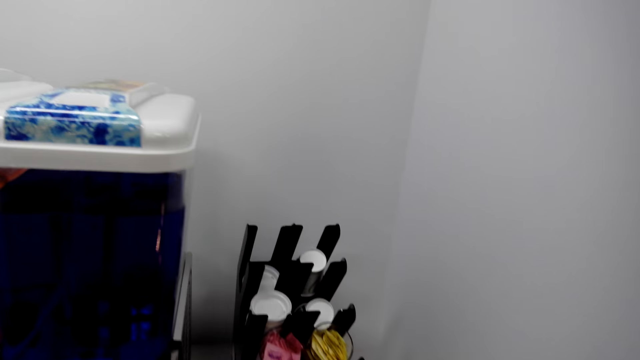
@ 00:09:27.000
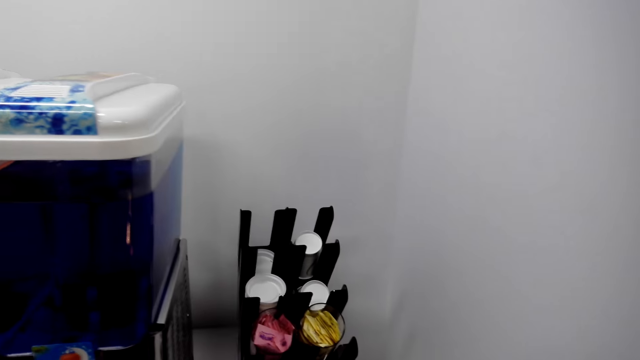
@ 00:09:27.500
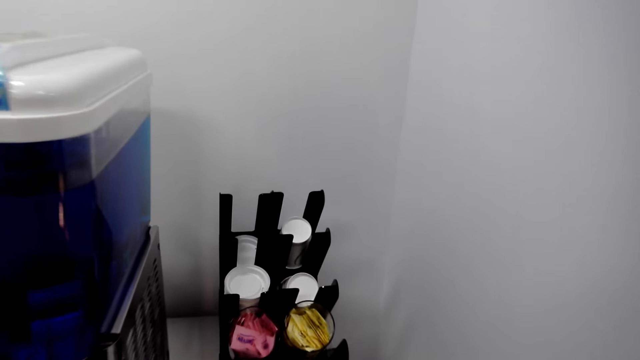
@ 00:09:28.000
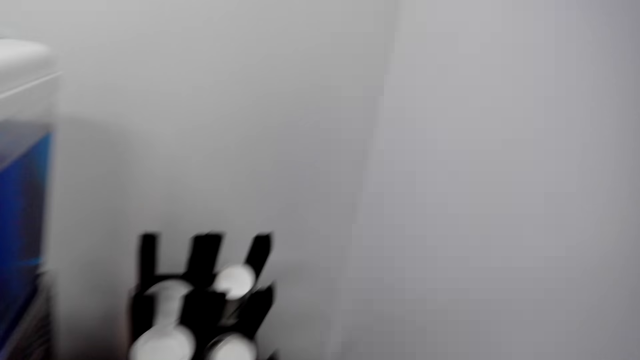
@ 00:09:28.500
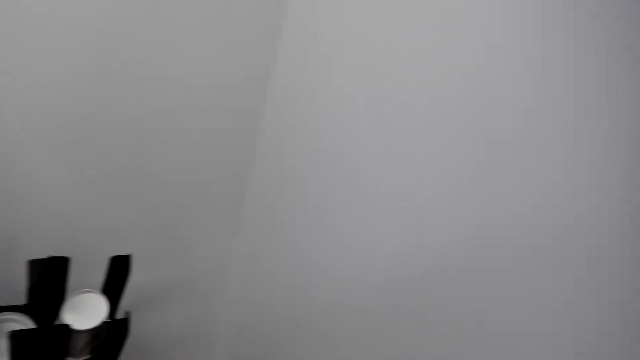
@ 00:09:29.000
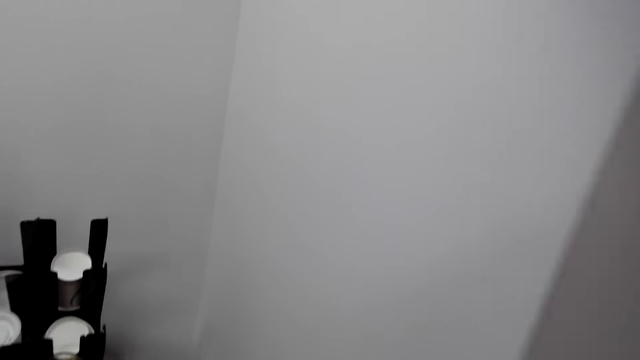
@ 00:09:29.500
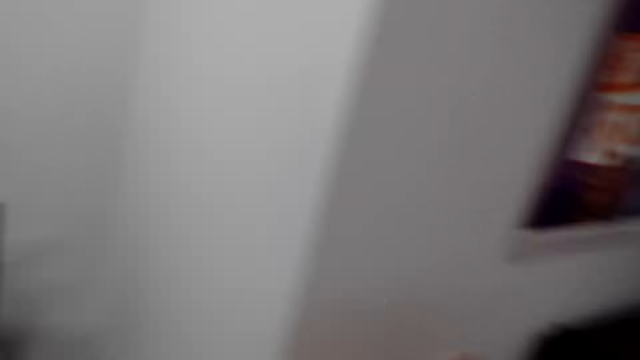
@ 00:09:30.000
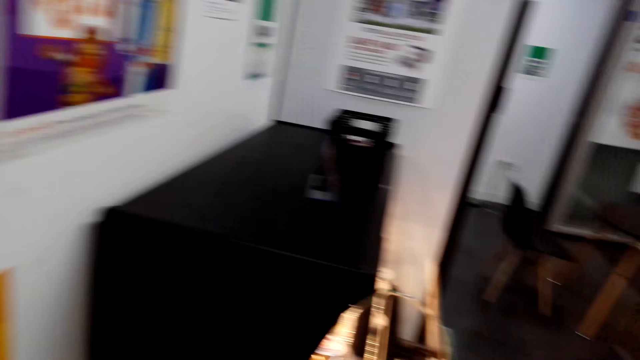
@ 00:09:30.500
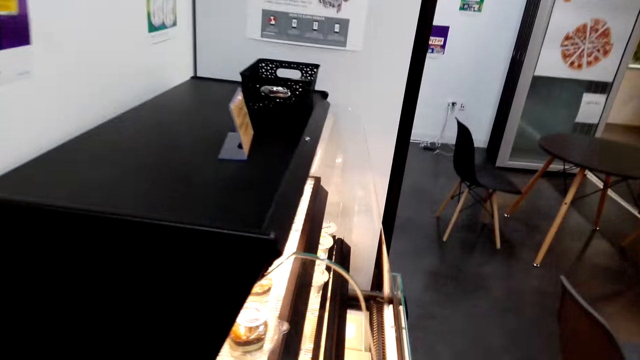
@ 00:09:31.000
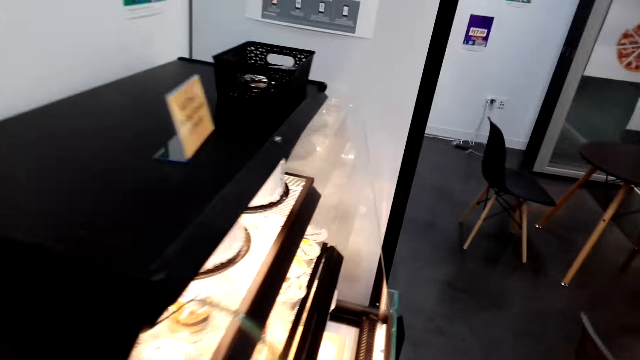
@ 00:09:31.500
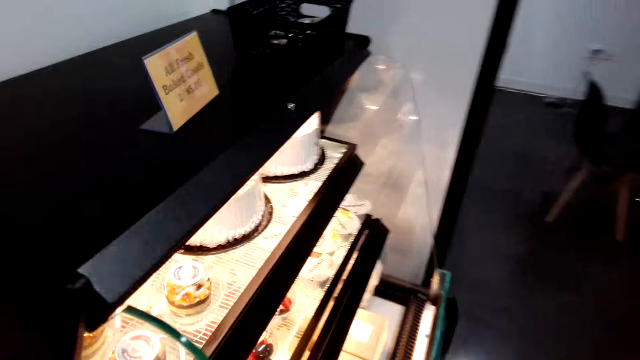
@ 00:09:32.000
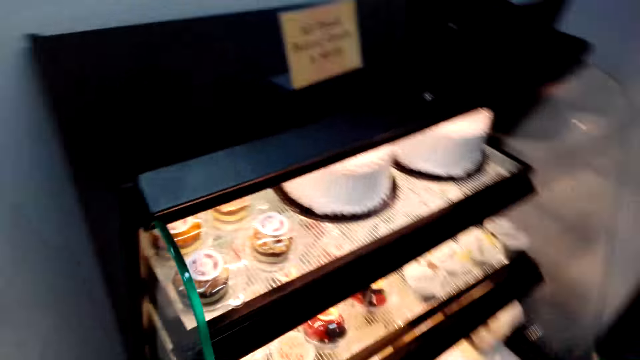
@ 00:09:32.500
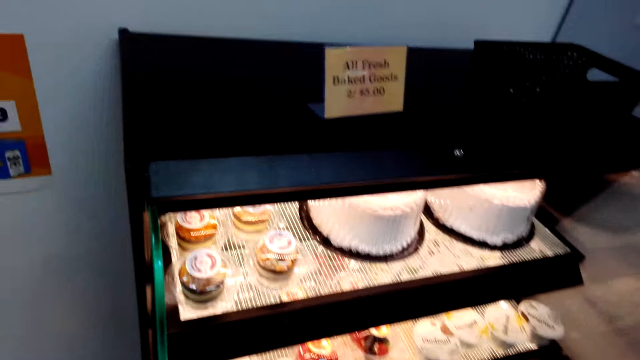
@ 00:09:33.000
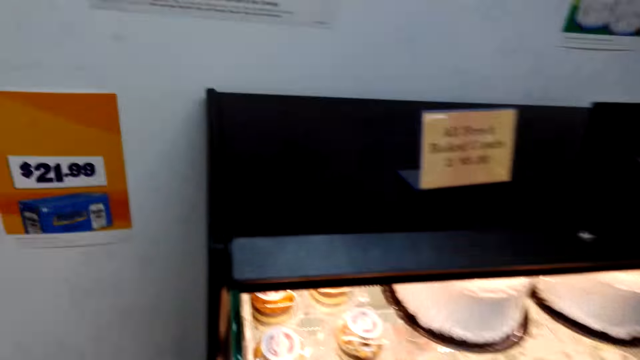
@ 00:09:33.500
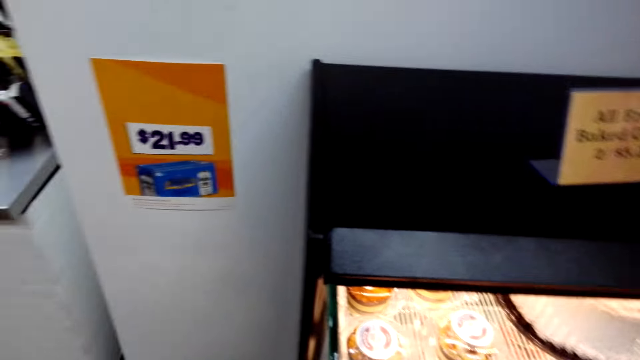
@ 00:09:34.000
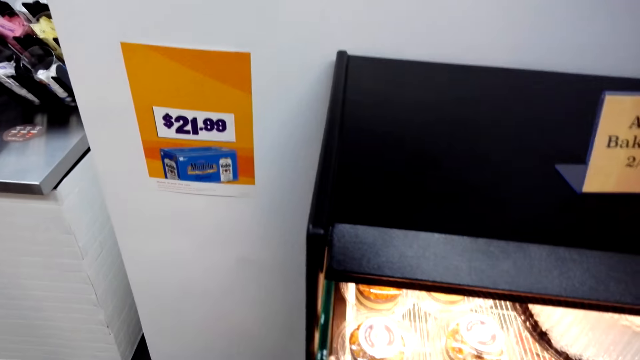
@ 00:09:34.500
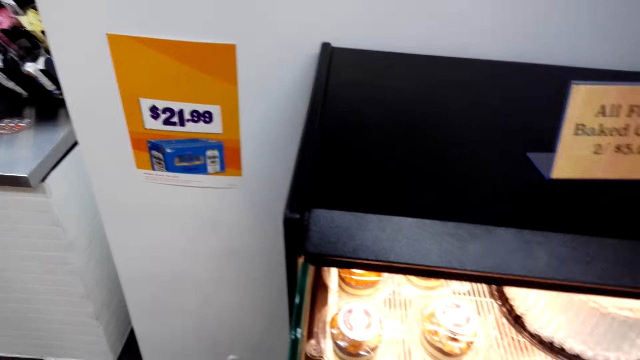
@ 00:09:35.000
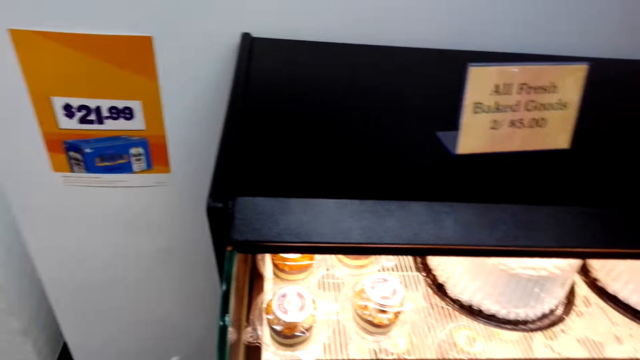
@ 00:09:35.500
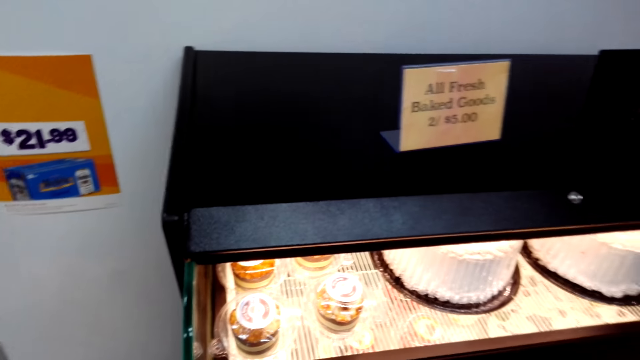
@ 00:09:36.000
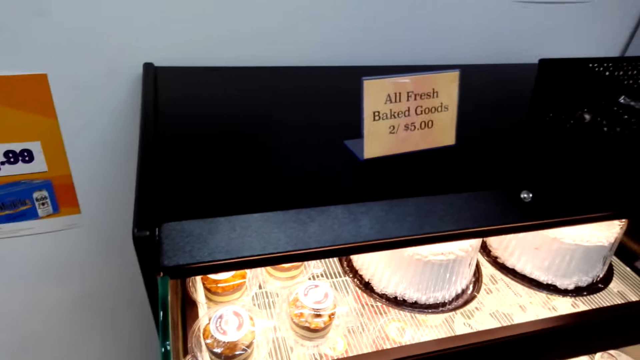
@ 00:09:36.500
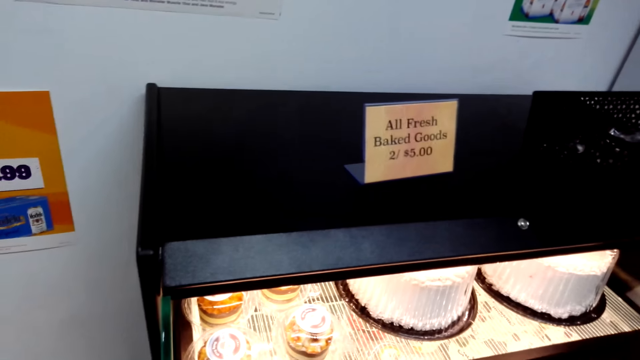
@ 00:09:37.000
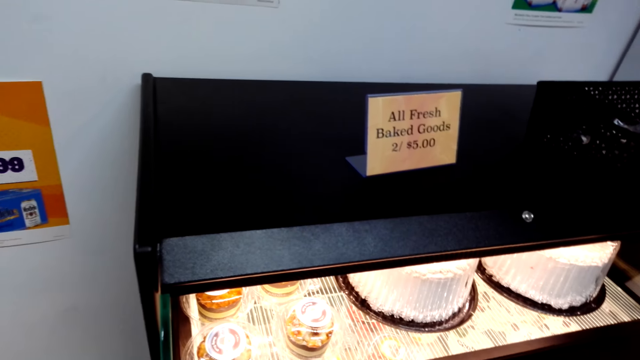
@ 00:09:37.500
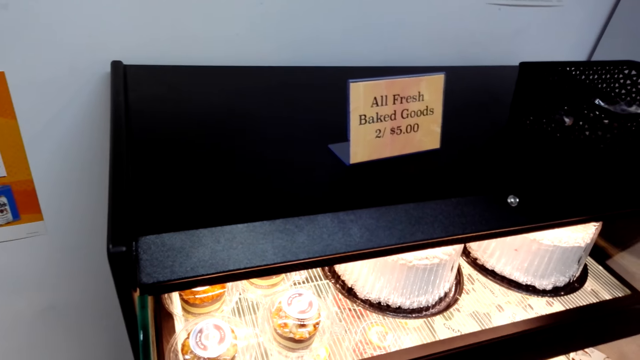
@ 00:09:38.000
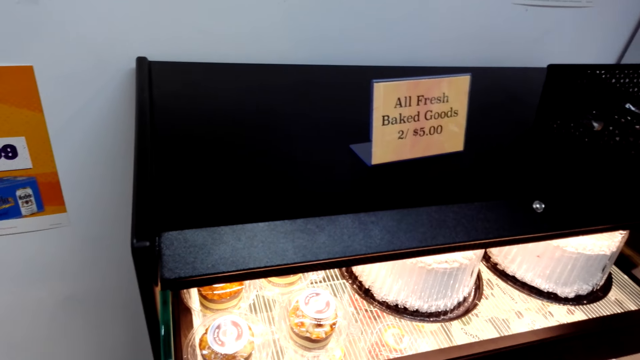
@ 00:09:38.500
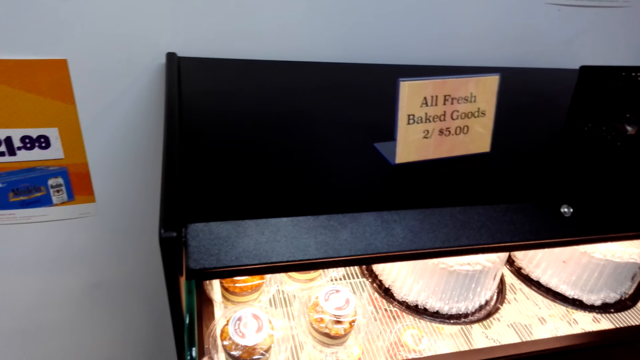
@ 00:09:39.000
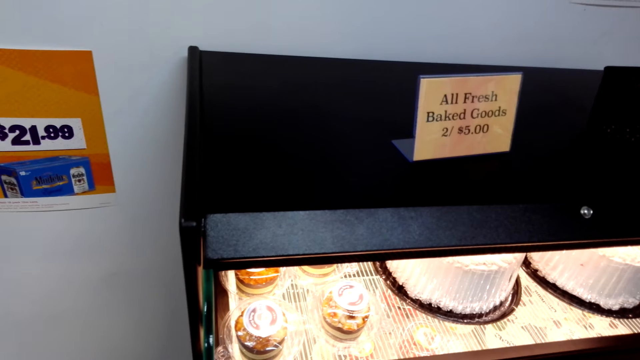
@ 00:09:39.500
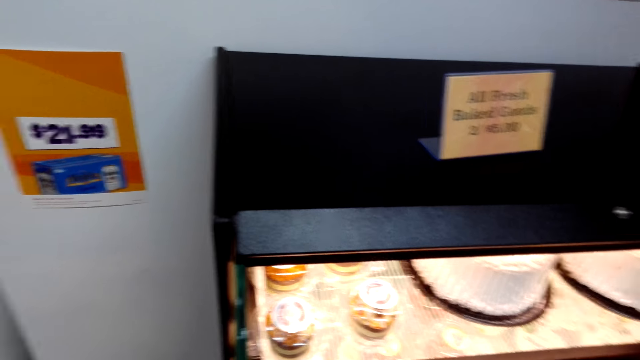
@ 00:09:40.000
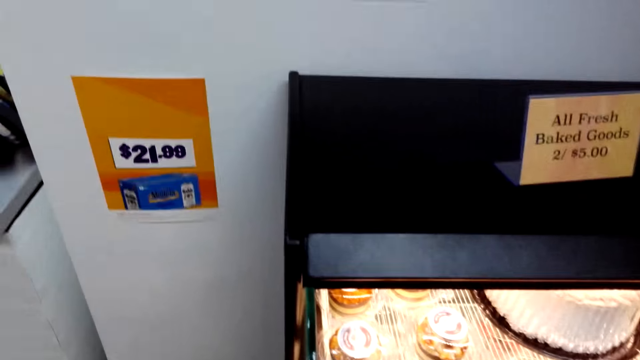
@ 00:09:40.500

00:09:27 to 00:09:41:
The camera wearer stands in the store.

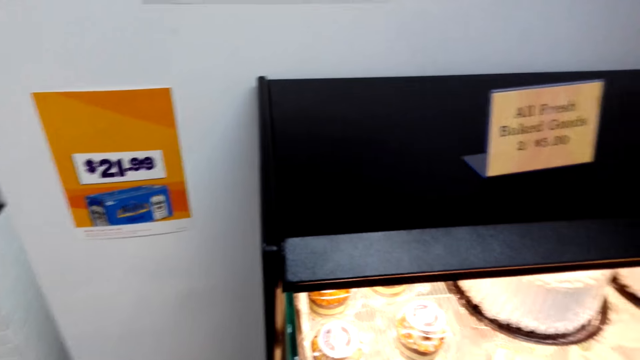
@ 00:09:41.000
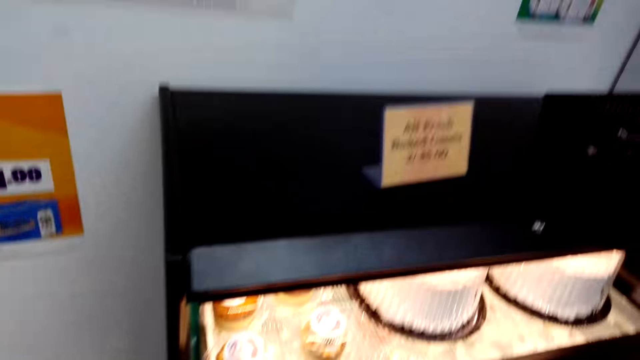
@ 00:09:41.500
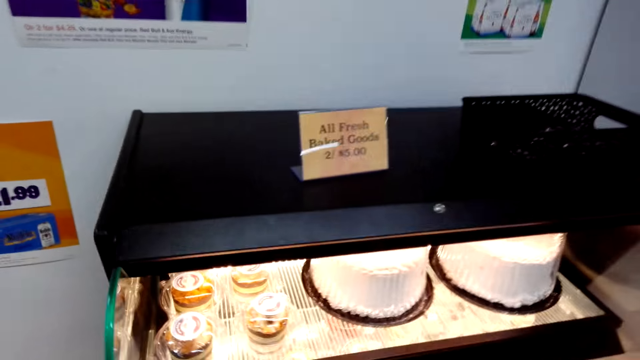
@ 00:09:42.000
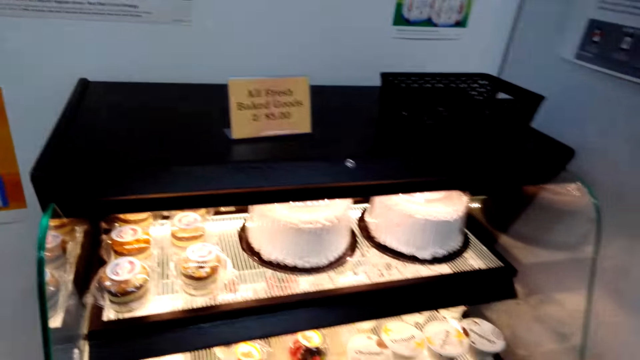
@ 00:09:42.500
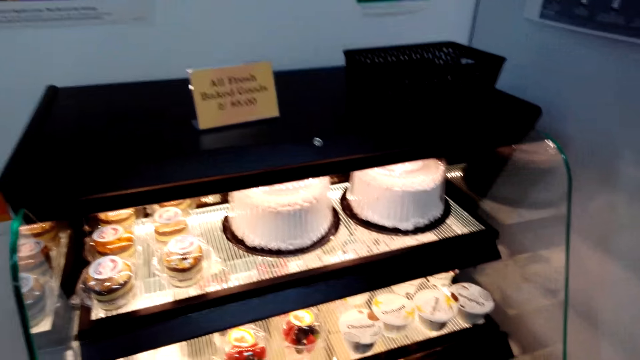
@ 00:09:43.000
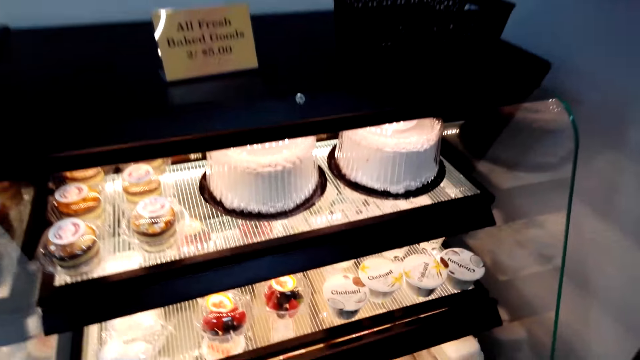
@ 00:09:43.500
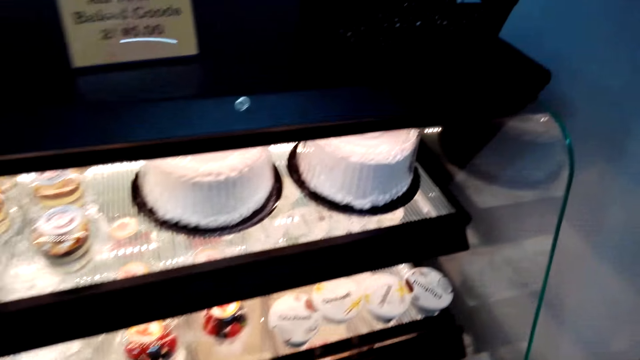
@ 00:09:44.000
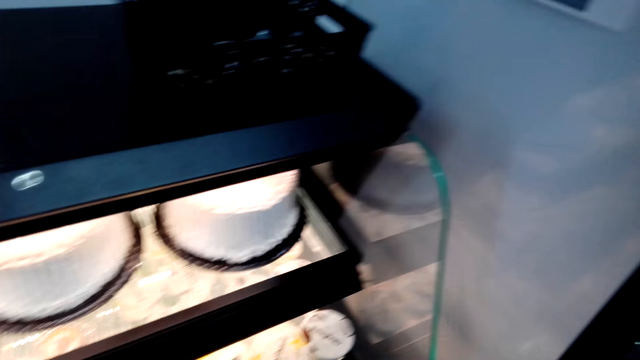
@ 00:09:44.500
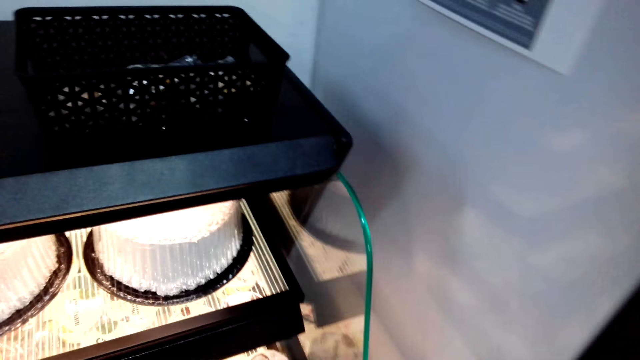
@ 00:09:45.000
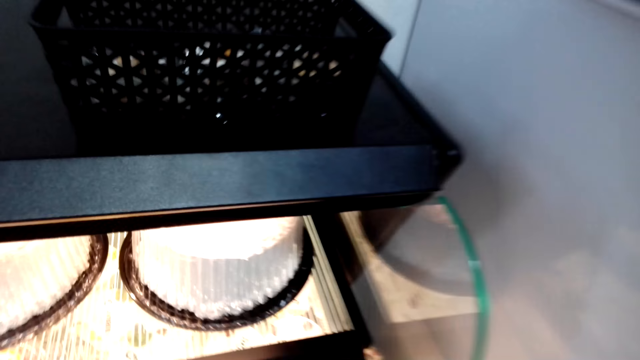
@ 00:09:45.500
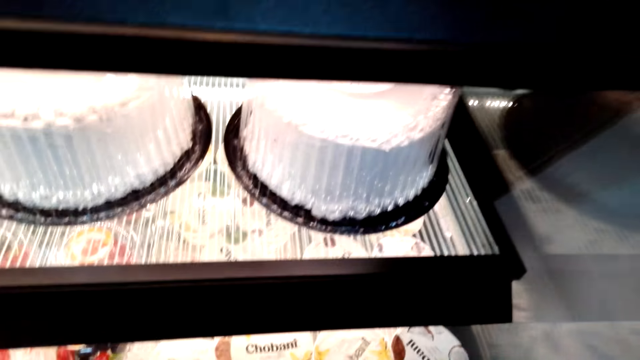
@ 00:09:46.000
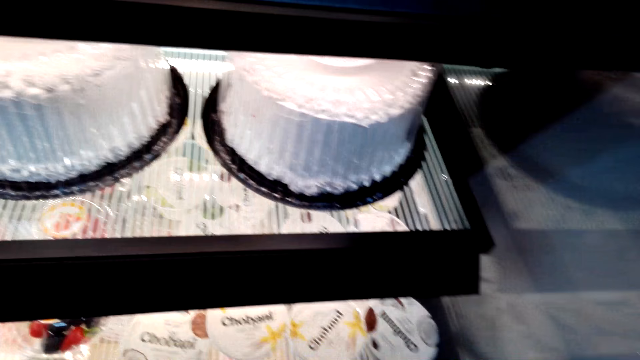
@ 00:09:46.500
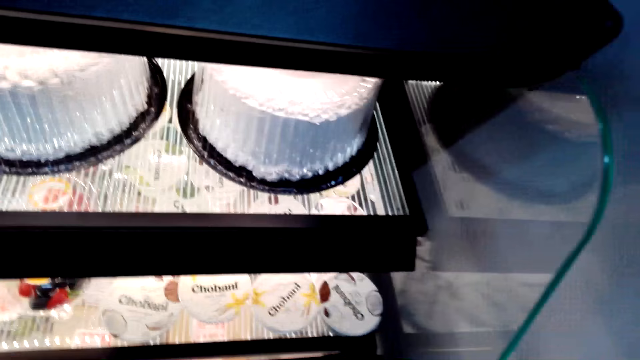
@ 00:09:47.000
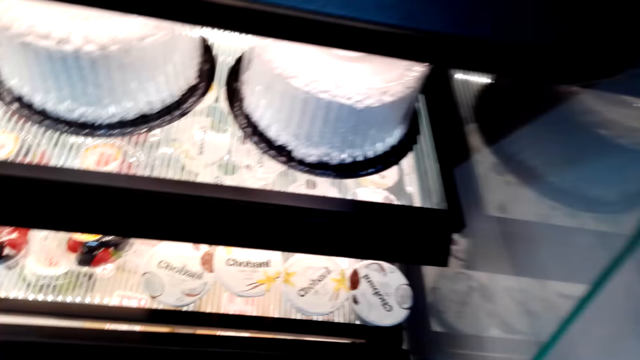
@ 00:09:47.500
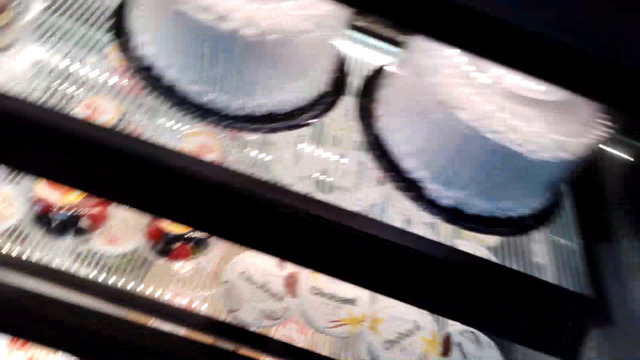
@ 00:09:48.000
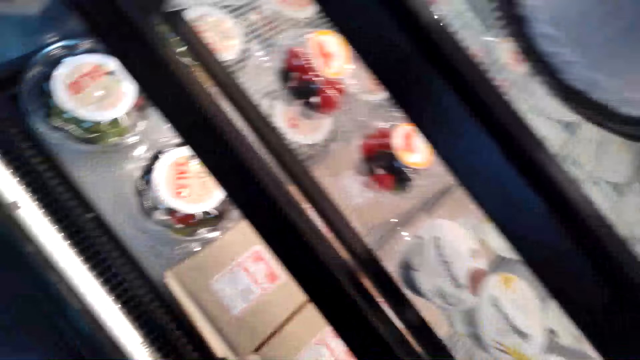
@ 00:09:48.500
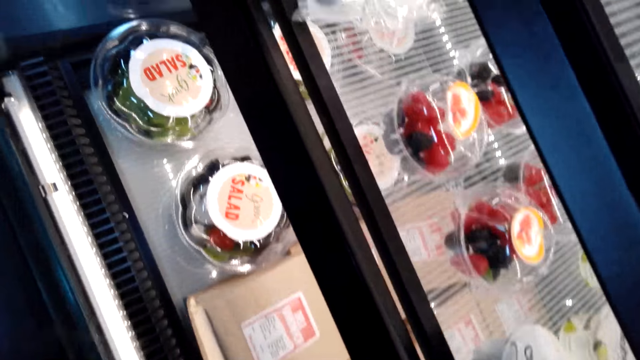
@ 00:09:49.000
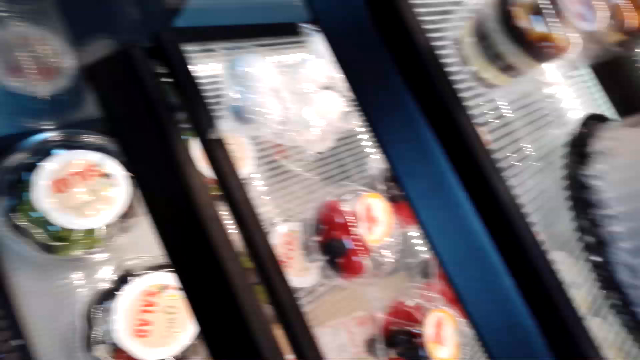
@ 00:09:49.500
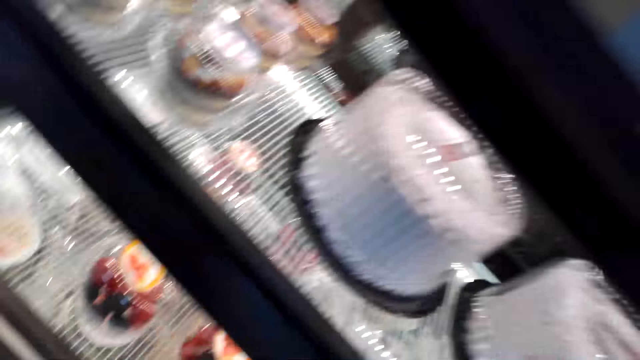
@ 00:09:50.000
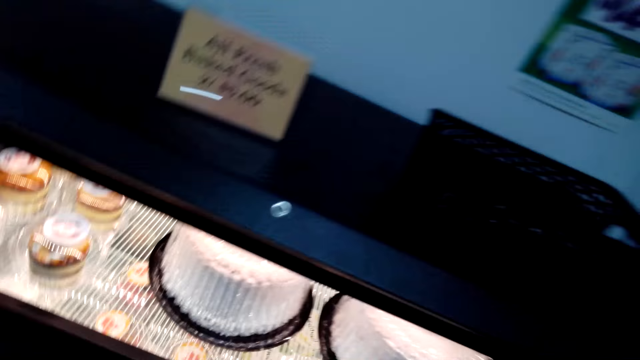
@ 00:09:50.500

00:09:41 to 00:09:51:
The camera wearer bows down.
